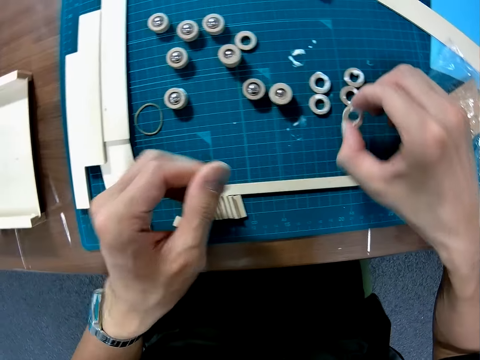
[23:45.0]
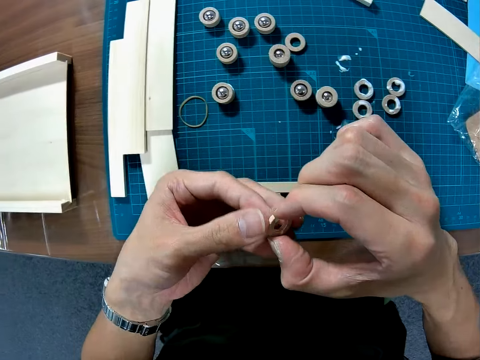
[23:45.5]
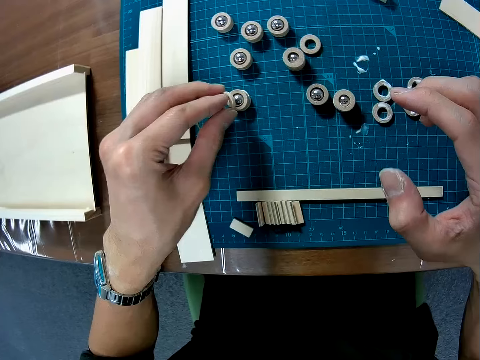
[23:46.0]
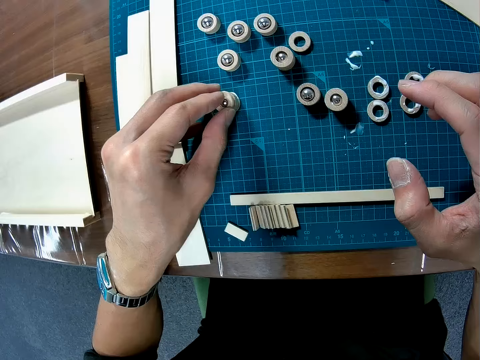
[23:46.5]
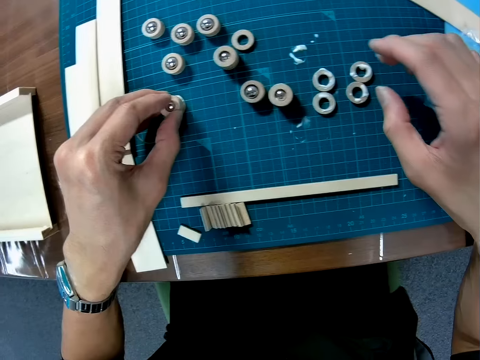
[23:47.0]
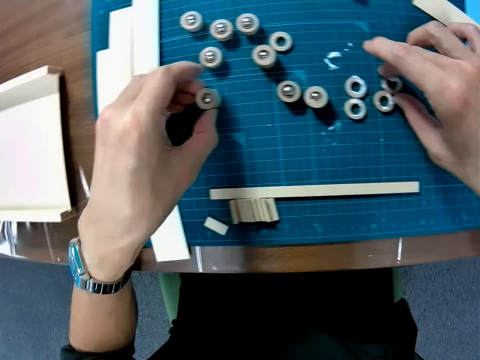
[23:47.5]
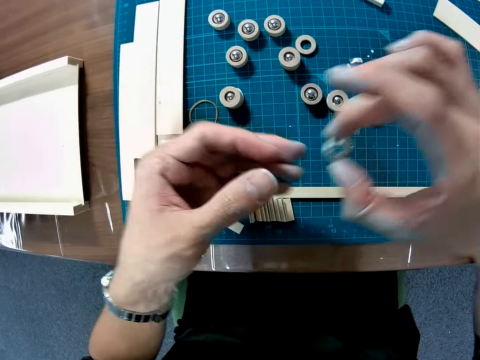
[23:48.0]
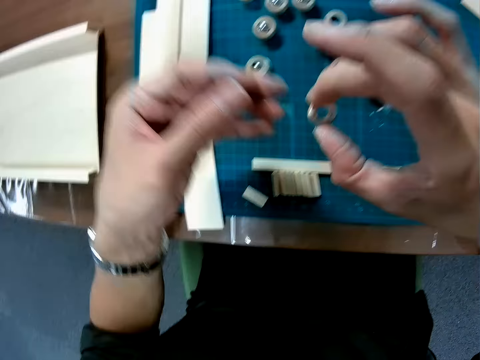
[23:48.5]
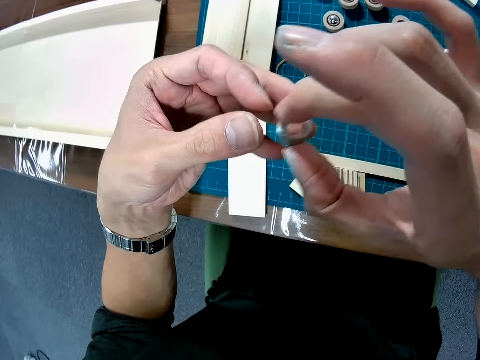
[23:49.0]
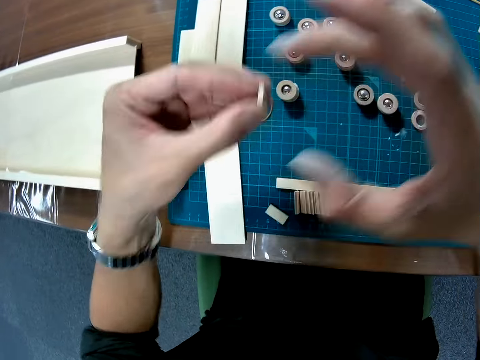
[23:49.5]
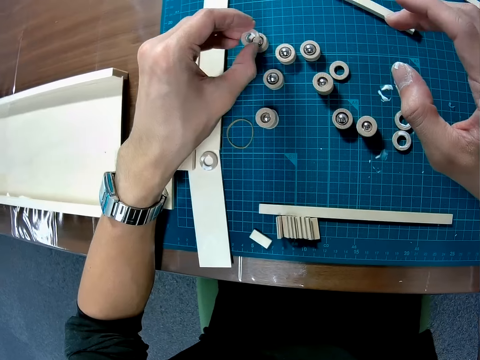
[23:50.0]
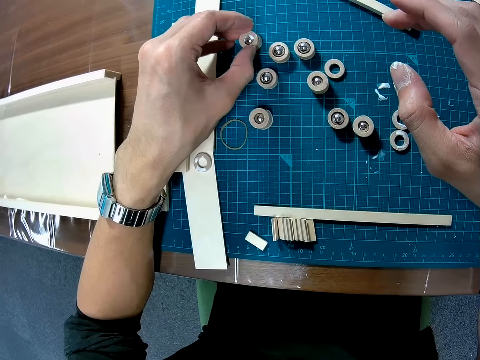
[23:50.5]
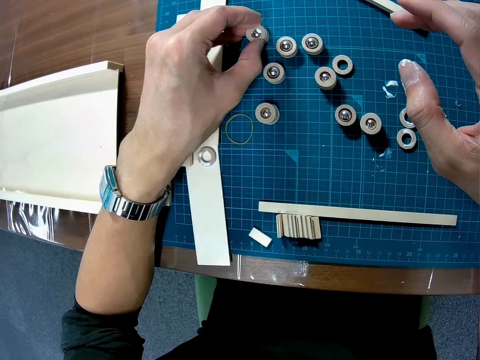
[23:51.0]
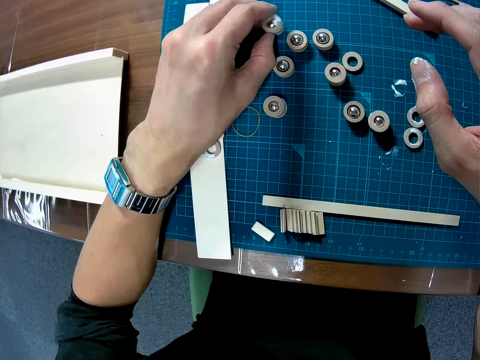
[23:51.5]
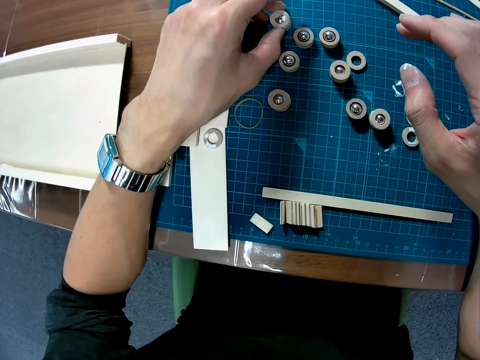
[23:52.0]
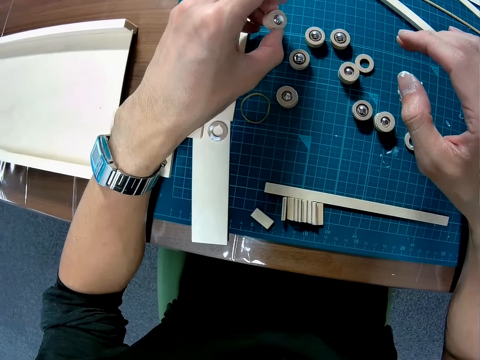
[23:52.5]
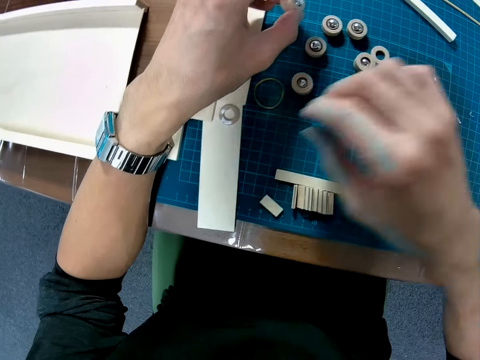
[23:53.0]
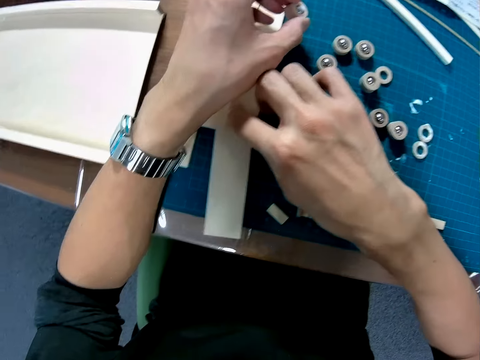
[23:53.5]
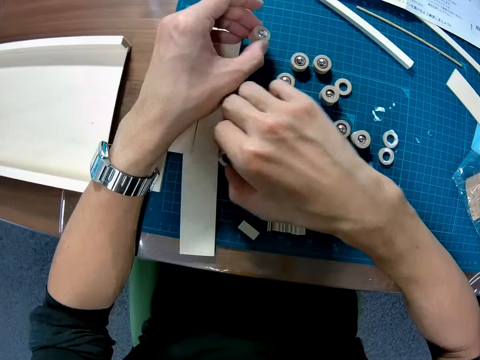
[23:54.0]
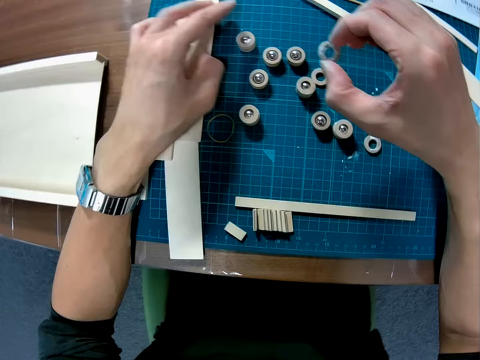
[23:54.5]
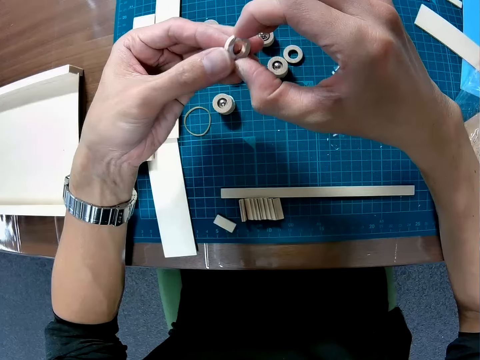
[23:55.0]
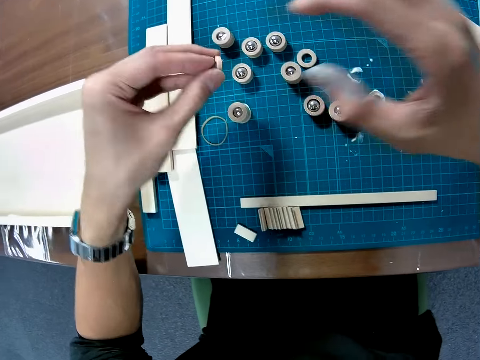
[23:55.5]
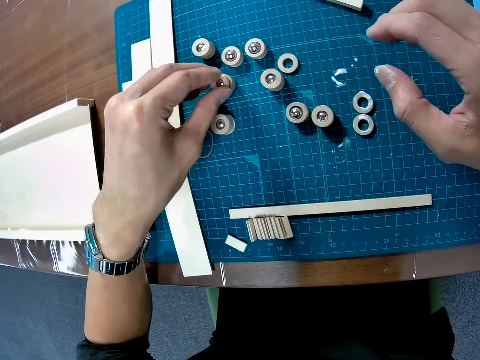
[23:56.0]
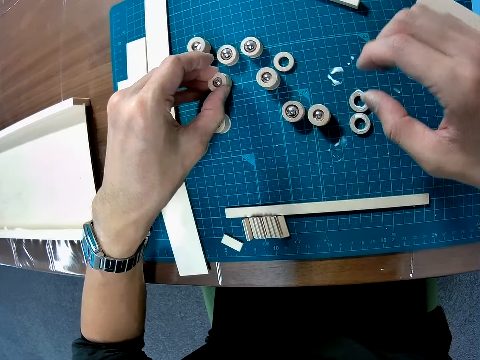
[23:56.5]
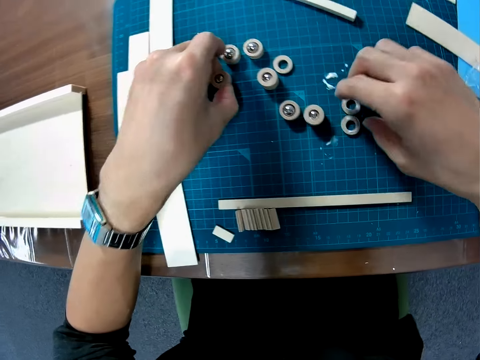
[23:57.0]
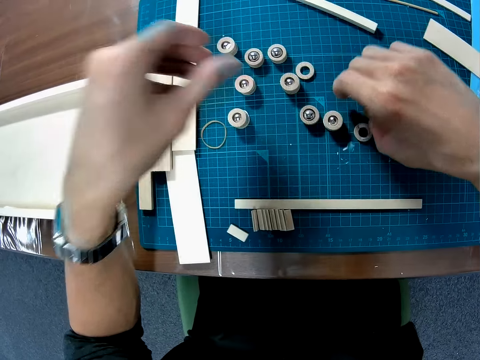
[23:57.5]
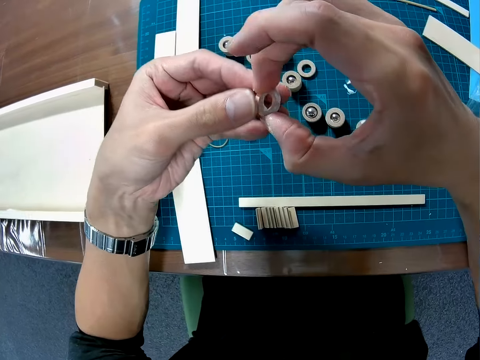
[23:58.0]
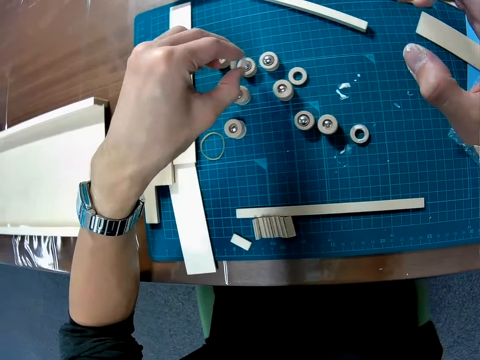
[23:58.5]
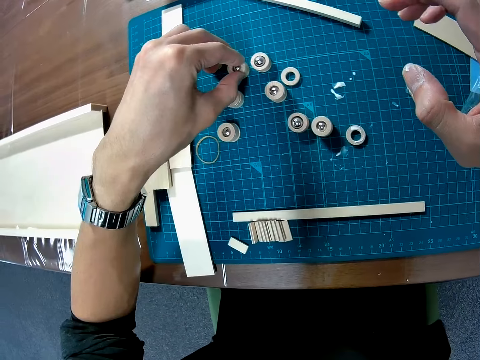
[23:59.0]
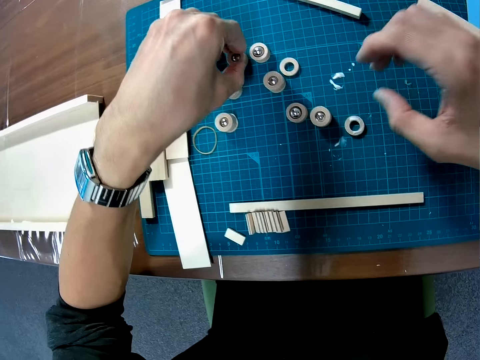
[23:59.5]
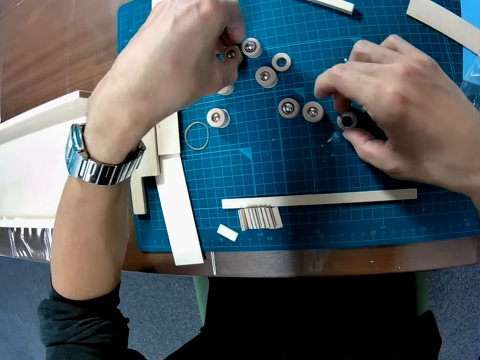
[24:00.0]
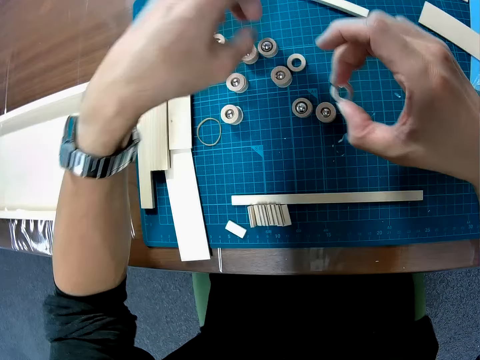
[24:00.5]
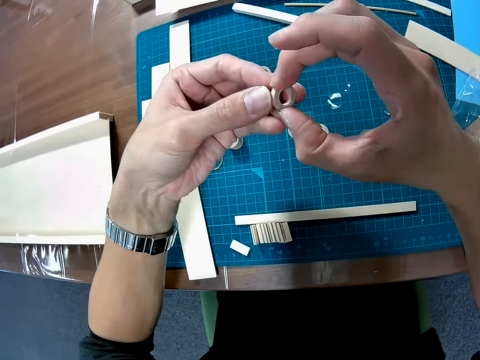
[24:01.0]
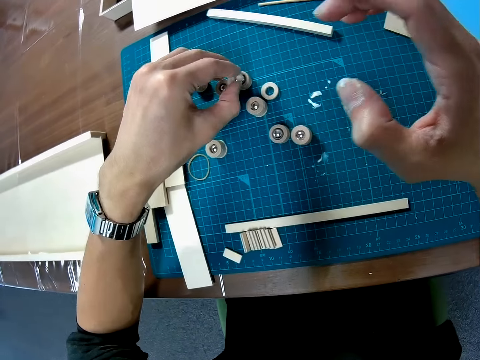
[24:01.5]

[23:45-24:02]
The camera wearer picks up another small wood with glue on it. They place the small wood on another small wood with a small silver ball. They pick up another small wood with glue on it. They place the small wood on another small wood with a small silver ball. They stick two wooden sticks together. They pick up another small wood with glue on it. They place the small wood on another small wood with a small silver ball. They pick up another small wood with glue on it. They place the small wood on another small wood with a small silver ball. They pick up another small wood with glue on it.

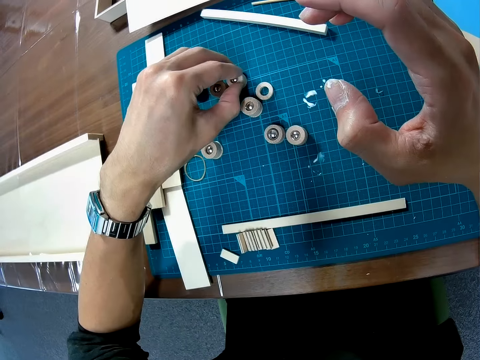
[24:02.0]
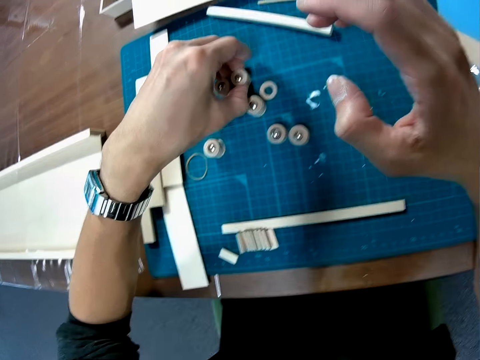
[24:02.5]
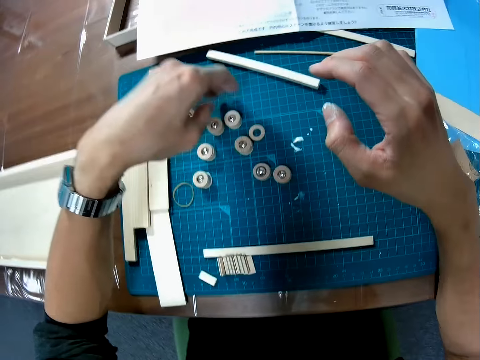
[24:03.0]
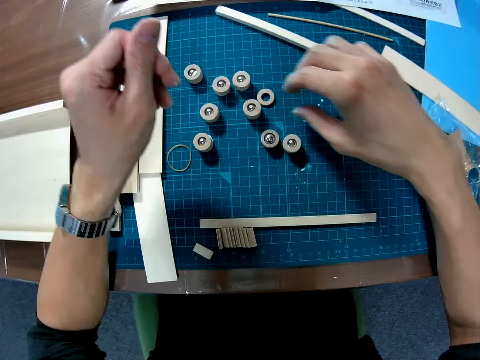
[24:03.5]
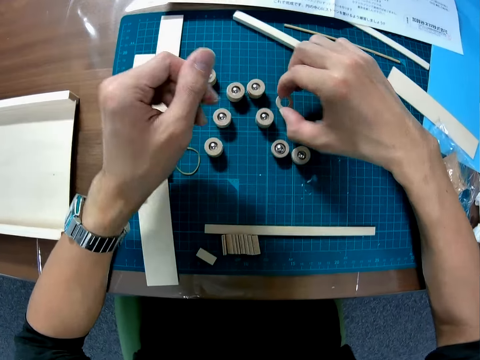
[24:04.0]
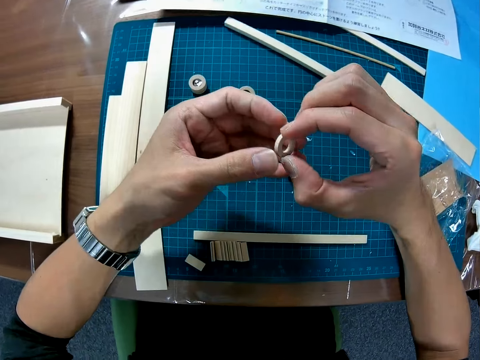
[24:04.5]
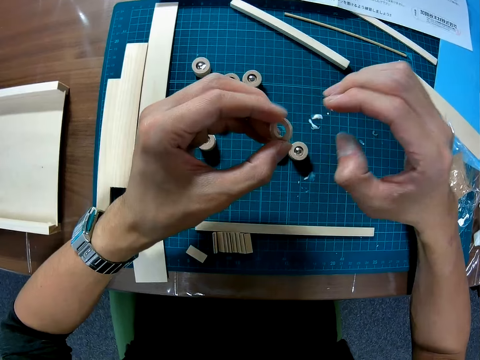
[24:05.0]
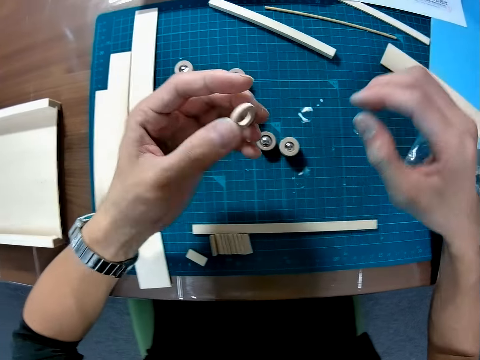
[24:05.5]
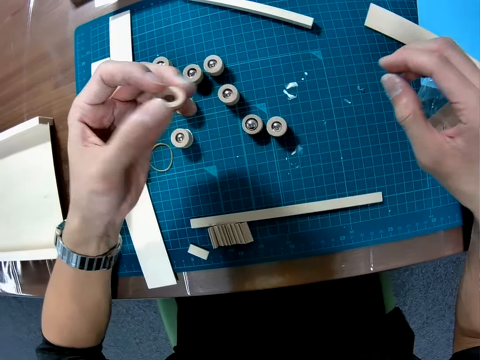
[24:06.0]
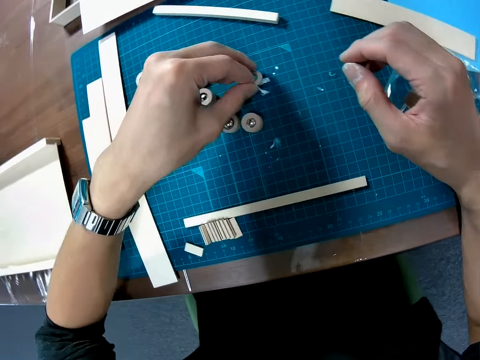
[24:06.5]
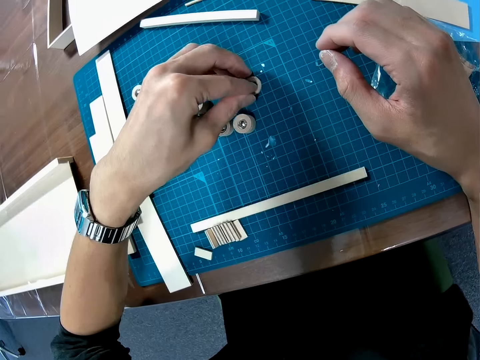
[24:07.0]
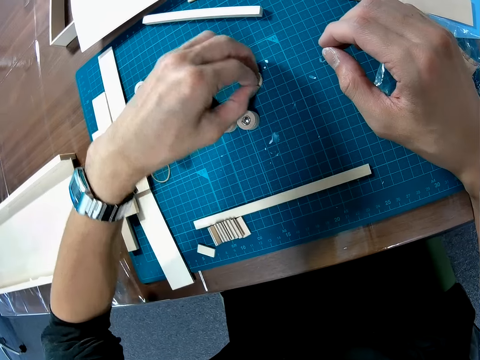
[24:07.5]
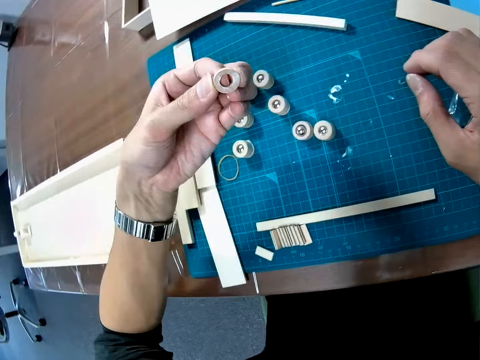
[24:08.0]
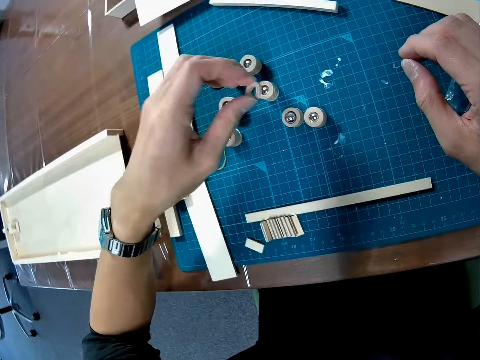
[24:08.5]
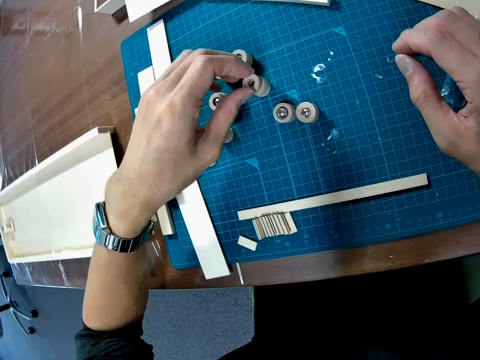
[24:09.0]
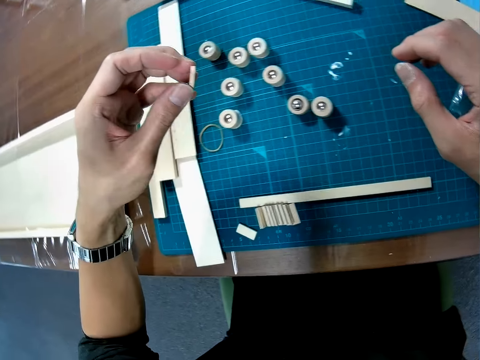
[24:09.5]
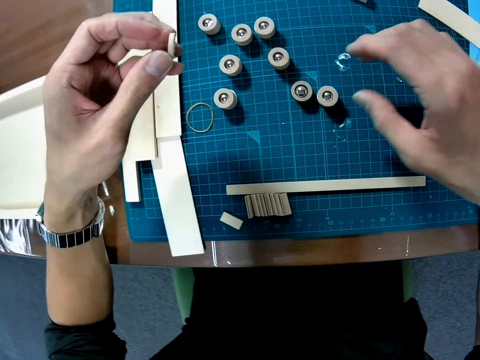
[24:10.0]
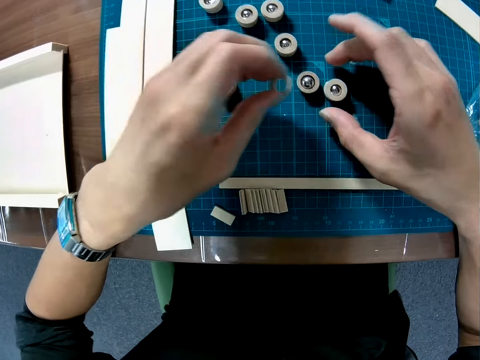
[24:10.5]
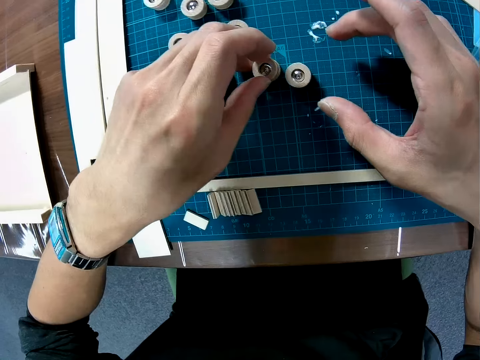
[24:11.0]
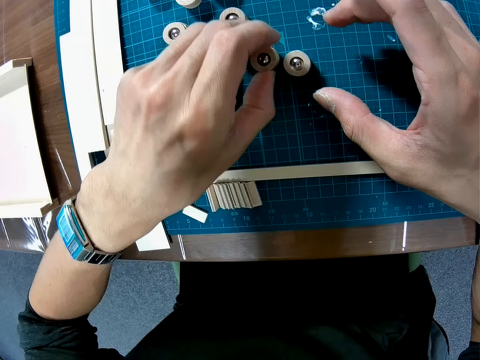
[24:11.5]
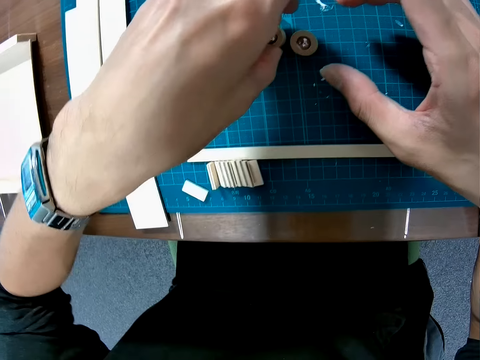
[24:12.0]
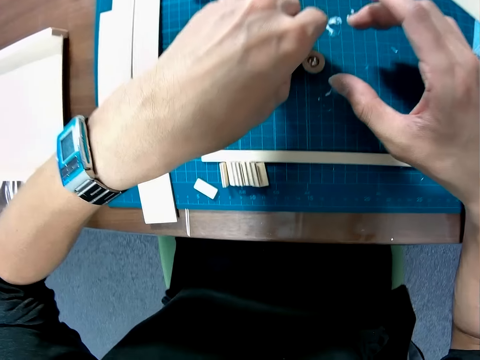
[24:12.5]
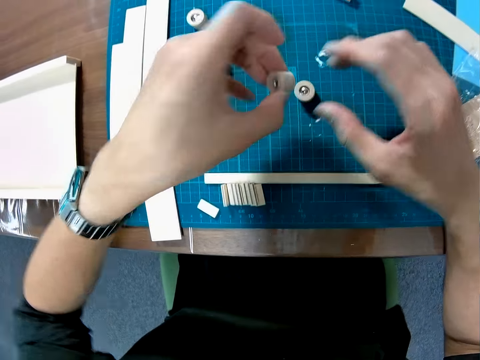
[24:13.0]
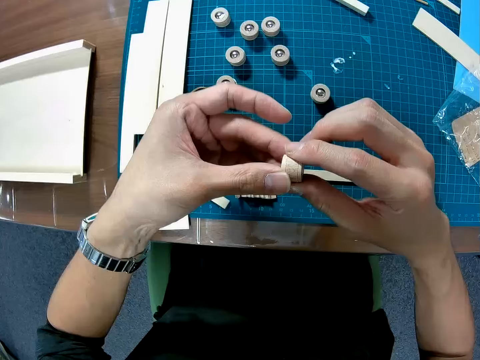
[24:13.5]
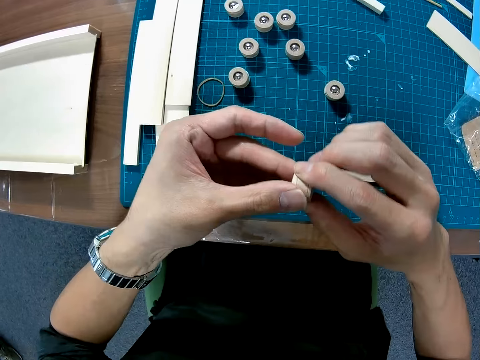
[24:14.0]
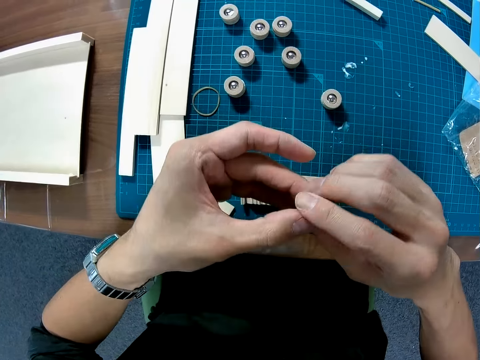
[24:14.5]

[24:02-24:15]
The camera wearer places the small wood on another small wood with a small silver ball. They pick up a small wood without glue on it. They drop it on a small glue on the table. They pick up the small wood again. They place the small wood on another small wood with a small silver ball. They pick up the wood from the table. They adjust the wood with both hands.
